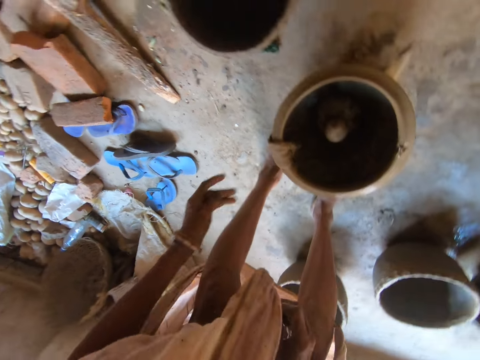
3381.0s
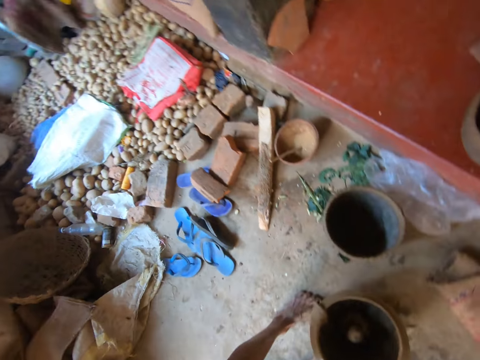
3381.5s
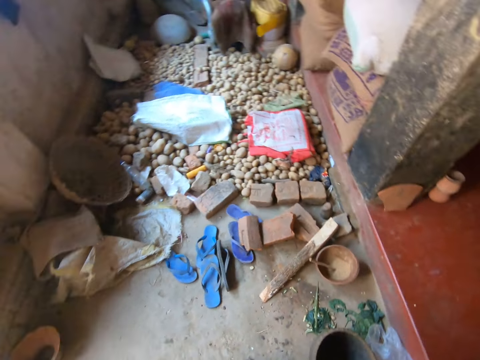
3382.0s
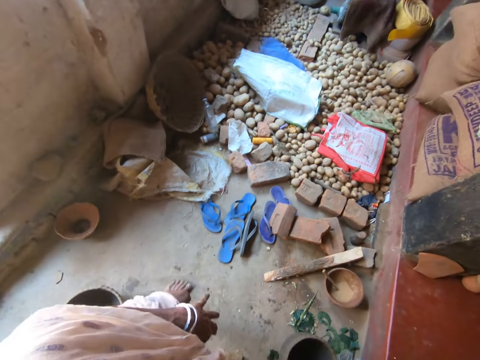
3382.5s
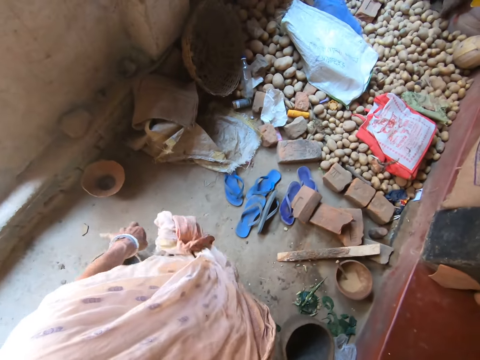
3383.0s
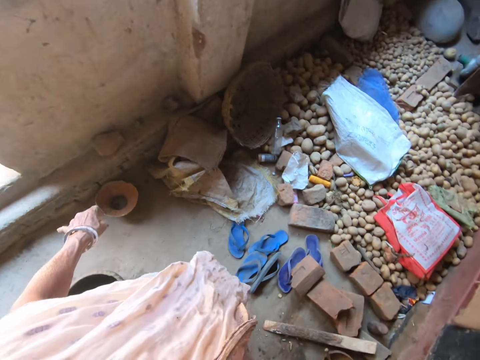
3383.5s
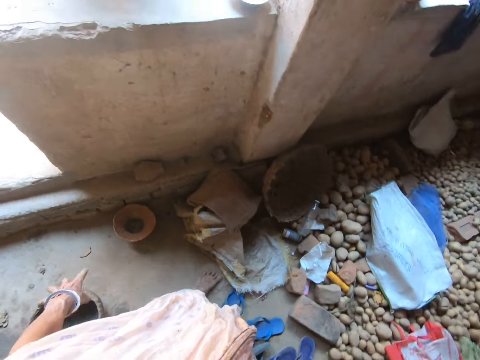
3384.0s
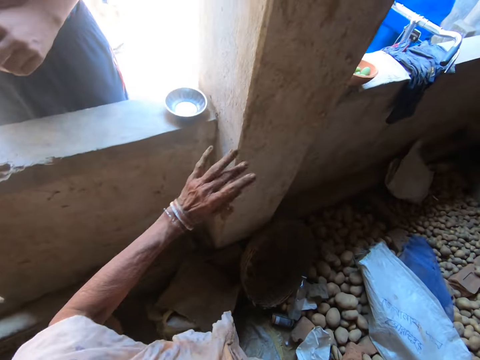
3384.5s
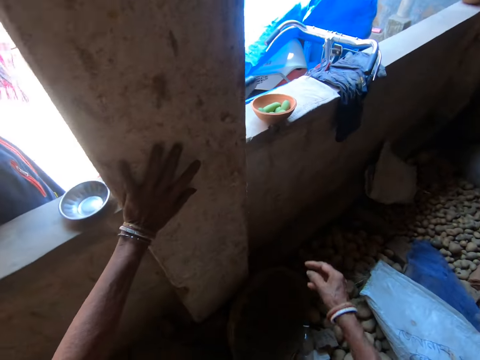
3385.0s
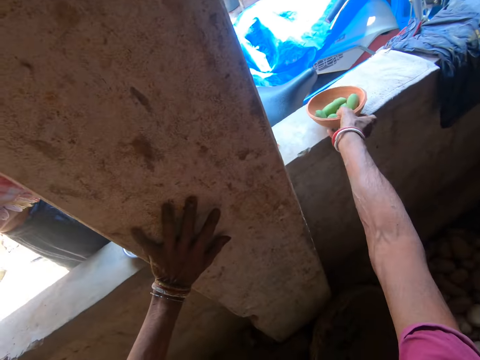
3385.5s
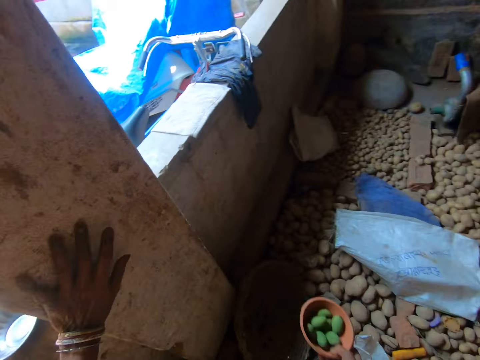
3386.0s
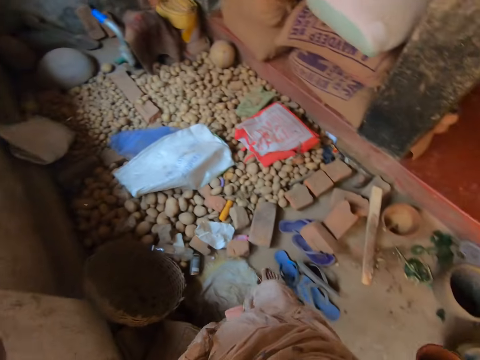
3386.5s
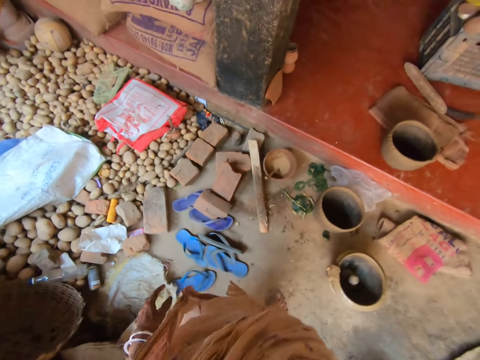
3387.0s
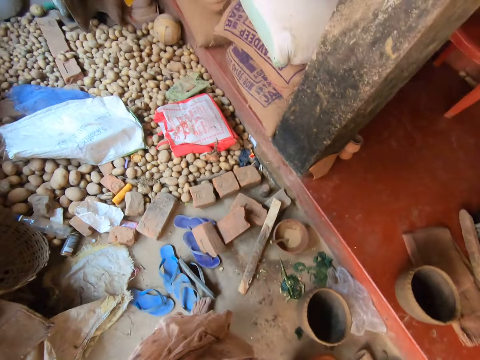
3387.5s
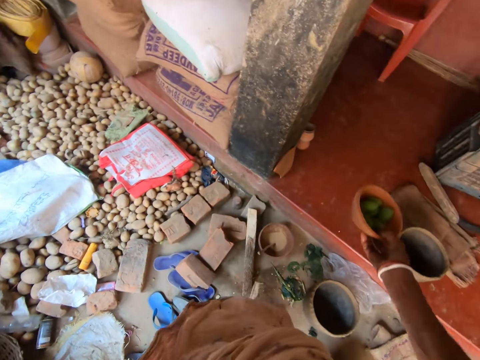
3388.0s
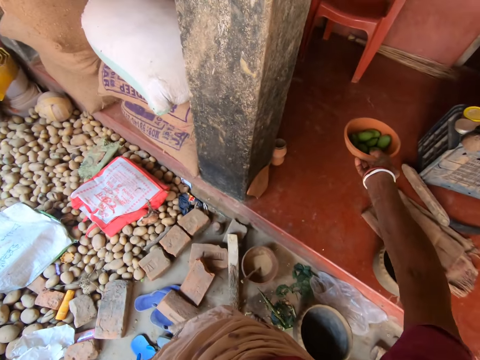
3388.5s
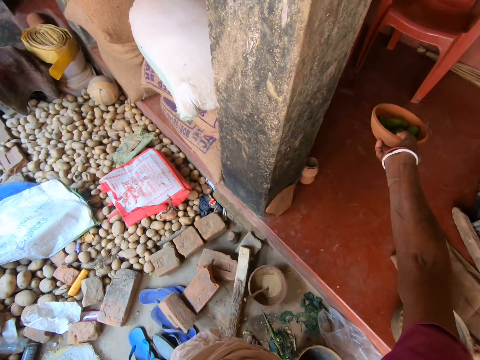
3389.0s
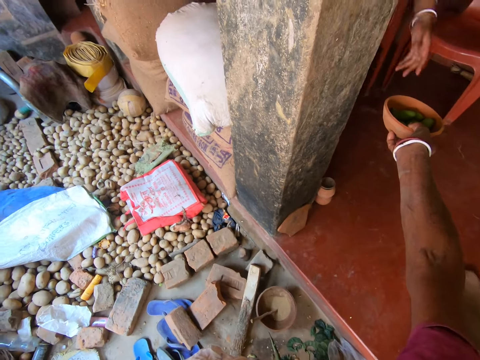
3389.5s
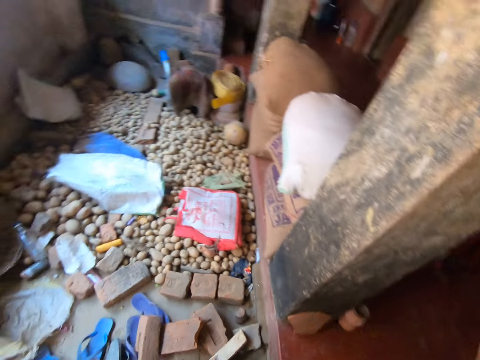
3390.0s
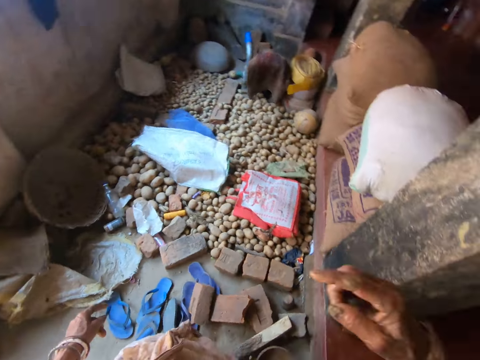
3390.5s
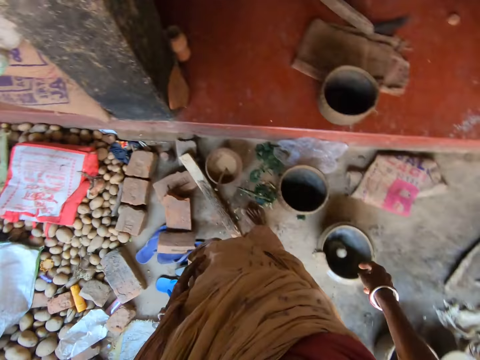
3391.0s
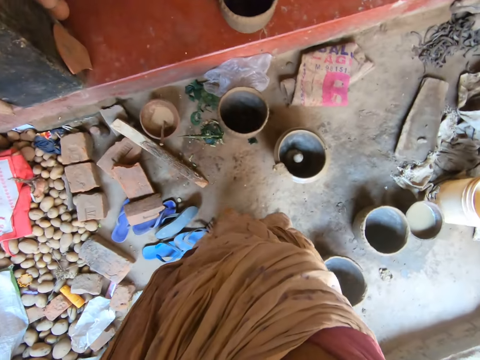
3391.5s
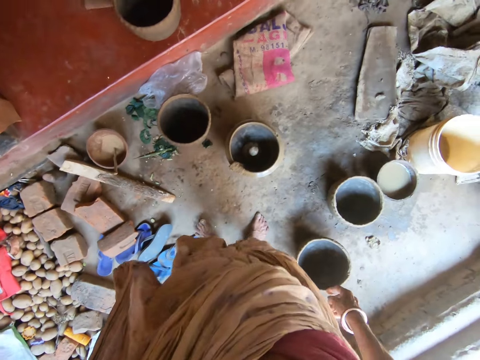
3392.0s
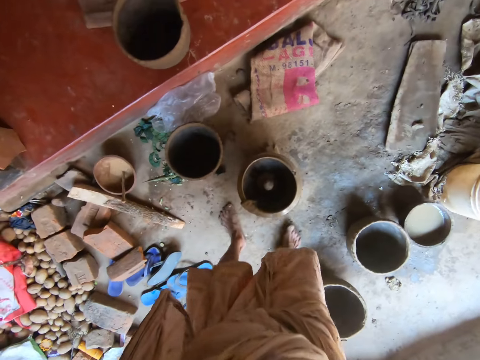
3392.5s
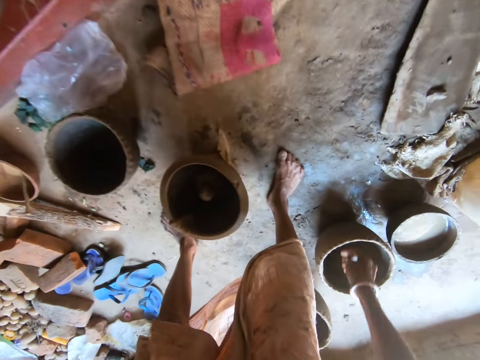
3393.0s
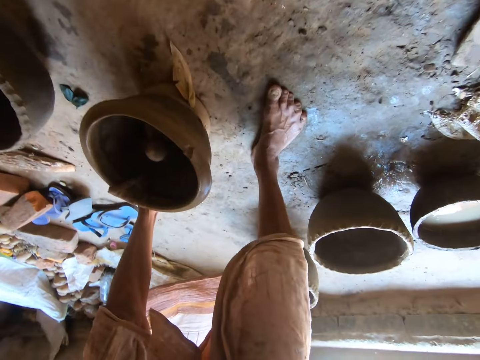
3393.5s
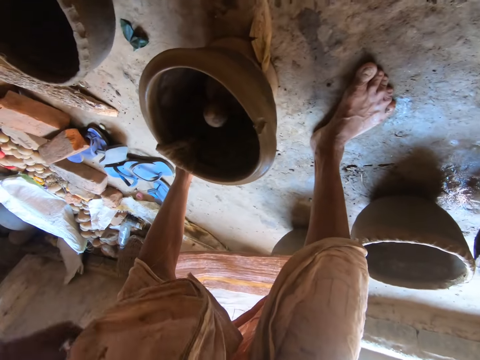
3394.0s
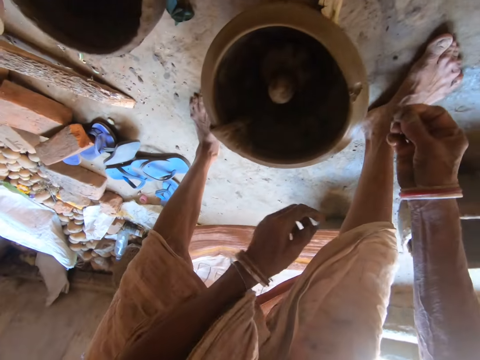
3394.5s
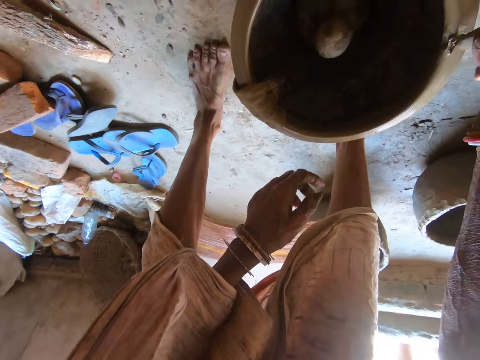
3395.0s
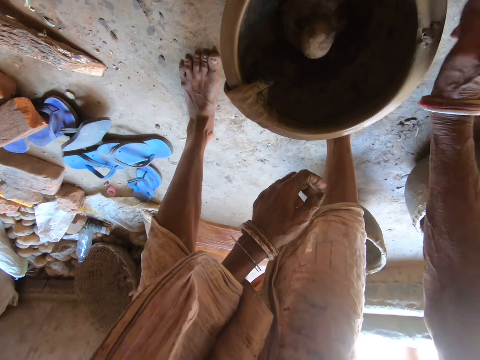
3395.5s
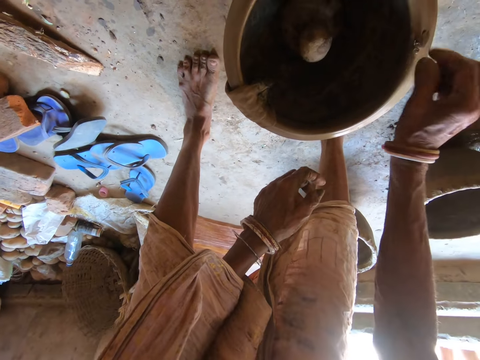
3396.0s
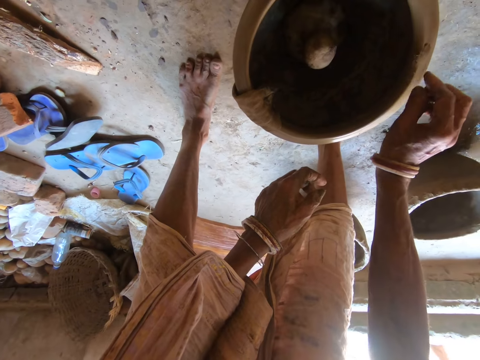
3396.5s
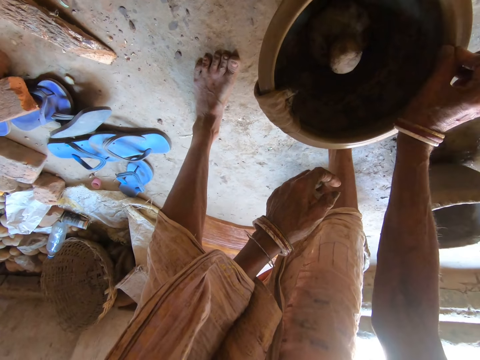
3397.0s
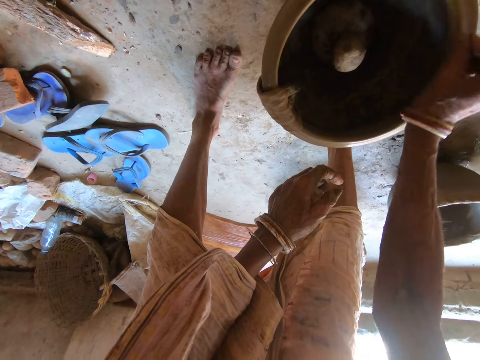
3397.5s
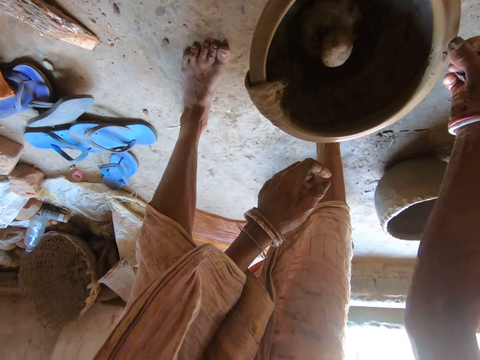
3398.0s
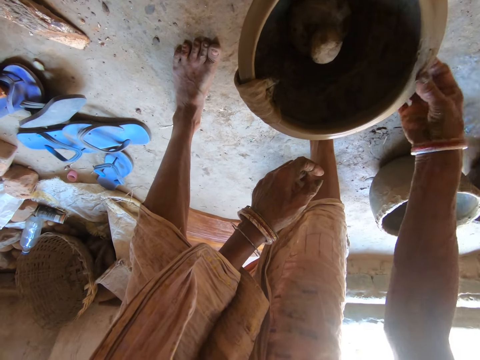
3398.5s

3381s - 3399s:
The camera wearer looks around. She adjusts her dress with her left hand. She picks a bowl of pickles from a building fence with her right hand. She walks around. She gives the bowl of pickles to a woman with her right hand. She picks some clay from the floor with her right hand. She applies the clay to the clay flower pot with her right hand.

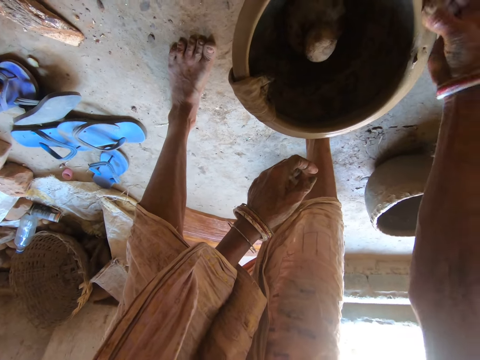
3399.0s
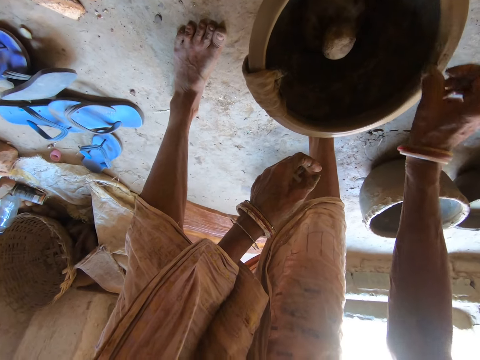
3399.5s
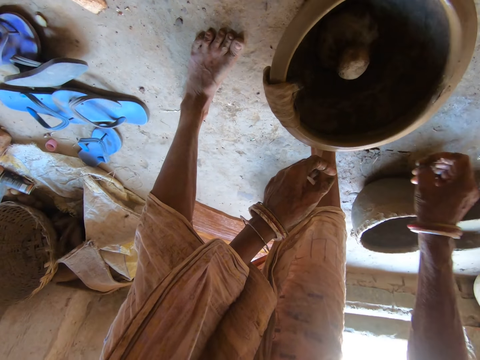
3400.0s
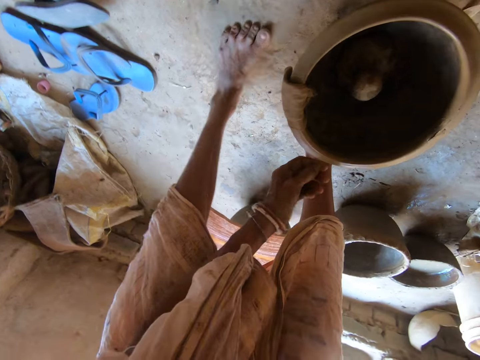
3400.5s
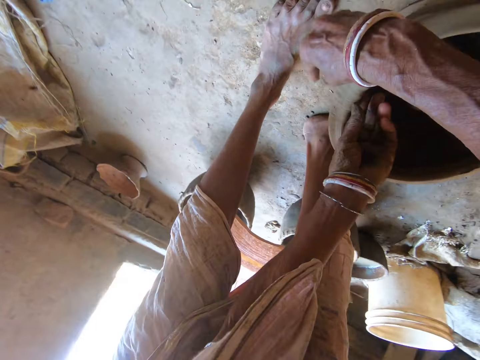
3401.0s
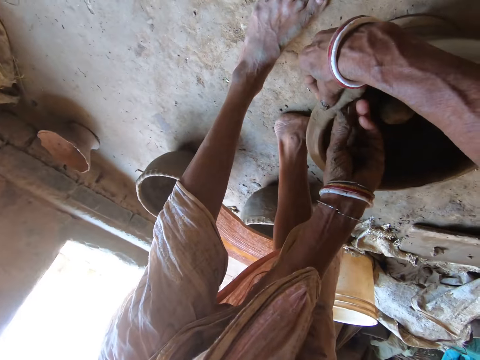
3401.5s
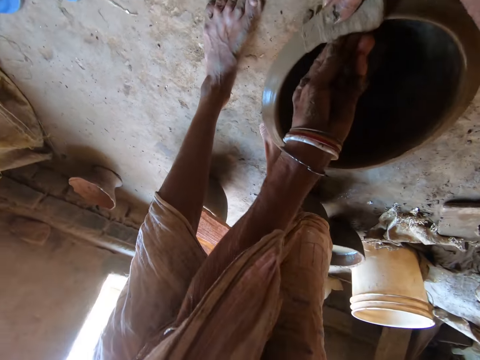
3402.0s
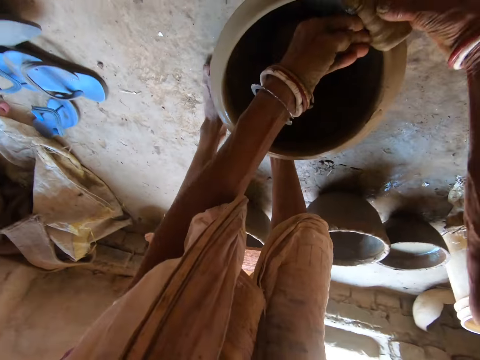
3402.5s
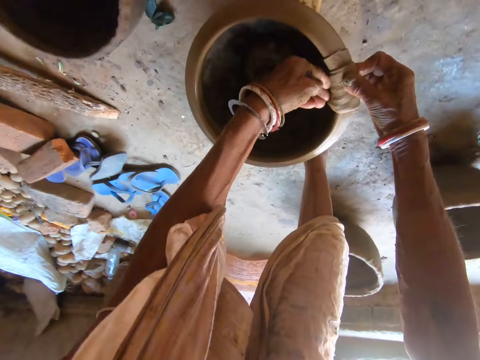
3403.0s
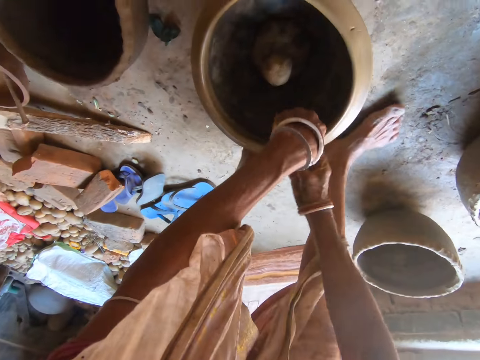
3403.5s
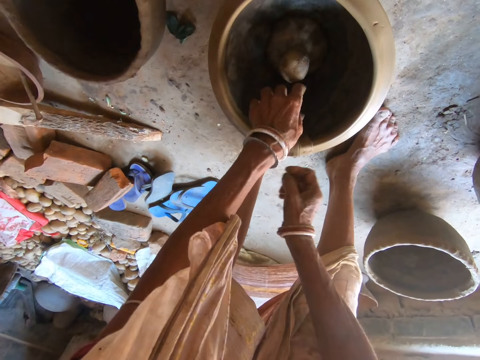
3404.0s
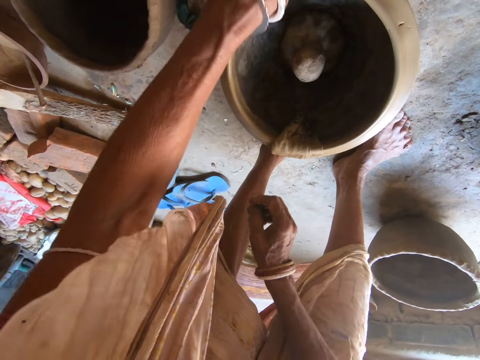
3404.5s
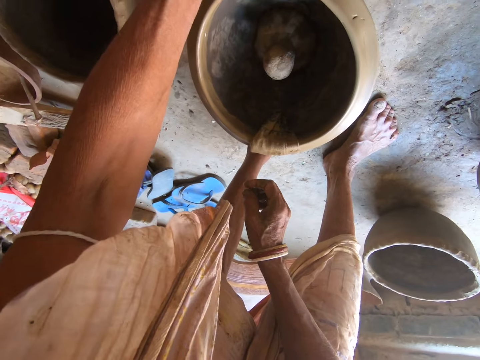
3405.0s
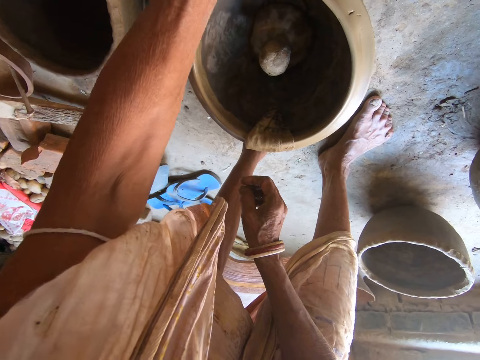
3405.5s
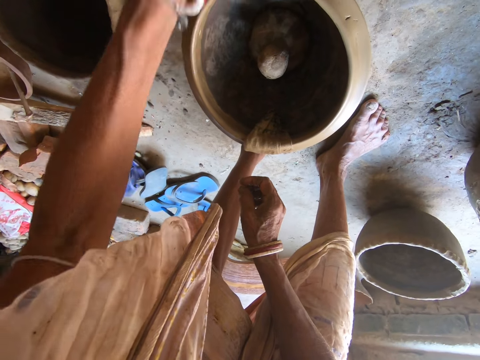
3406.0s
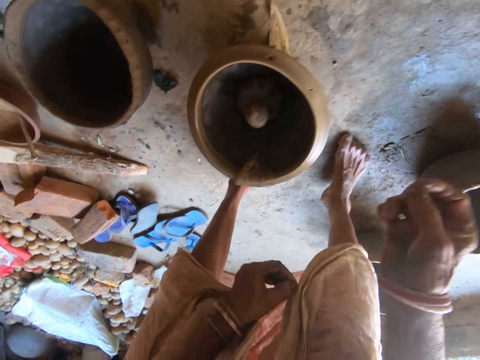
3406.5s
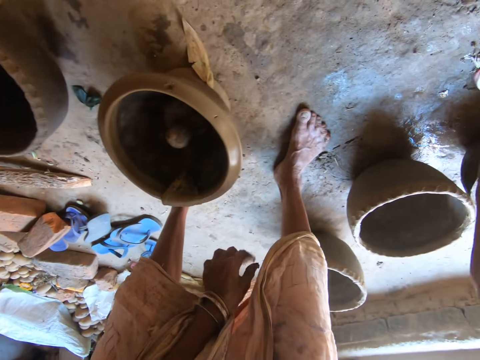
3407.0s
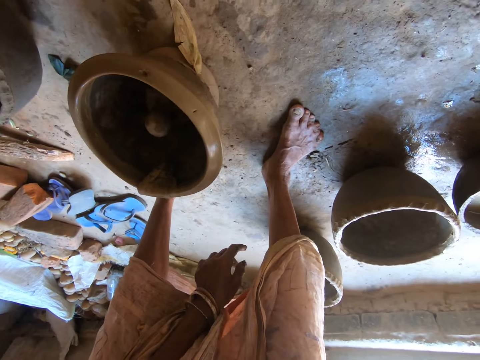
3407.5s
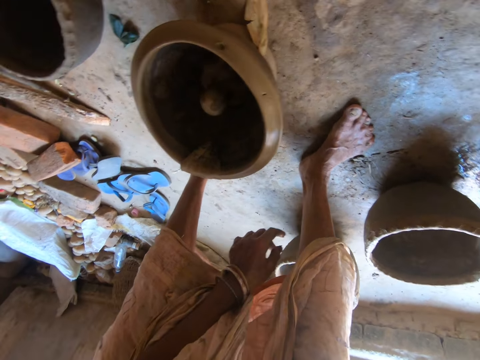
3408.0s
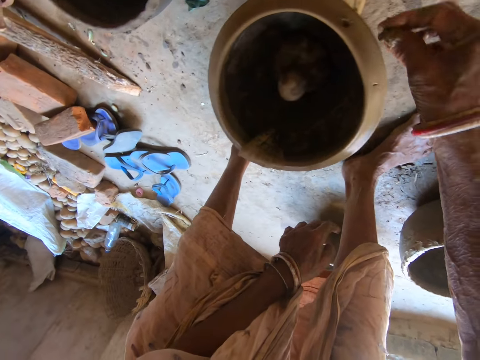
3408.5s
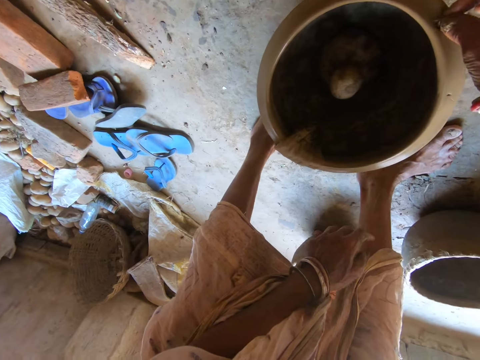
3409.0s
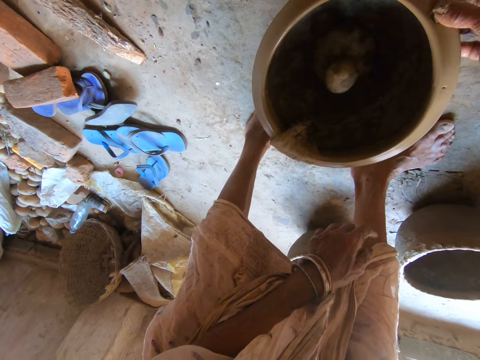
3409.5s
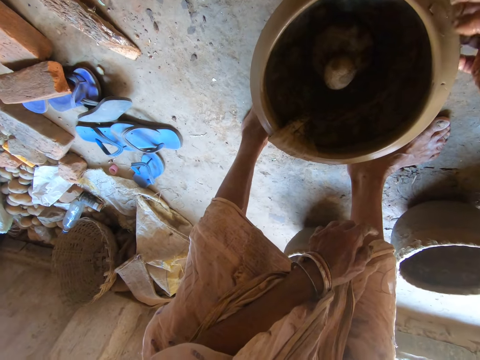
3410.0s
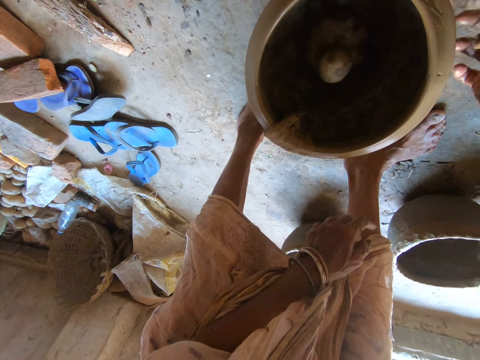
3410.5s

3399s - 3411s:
The camera wearer cleans the clay flower pot with the wet napkin or piece of cloth in both hands. She smoothens the pot with the piece of cloth. She picks some clay from the floor with her right hand. She applies the clay to the clay flower pot with her right hand.
